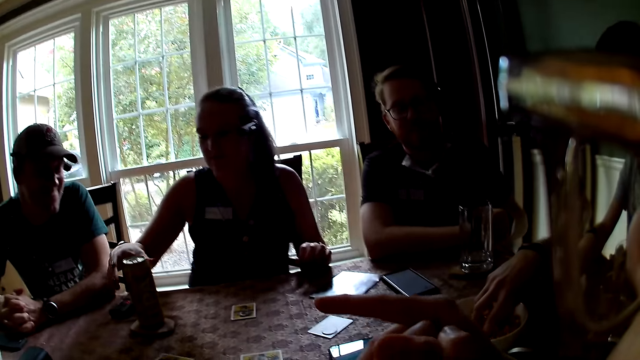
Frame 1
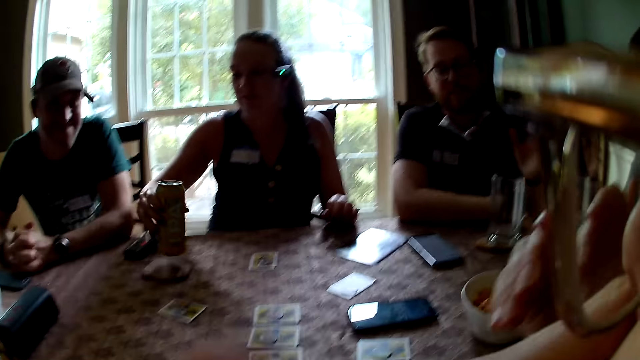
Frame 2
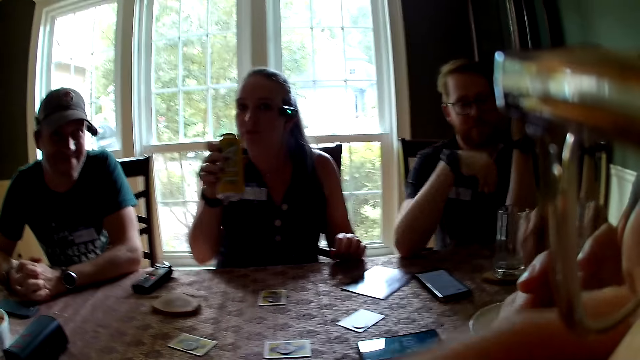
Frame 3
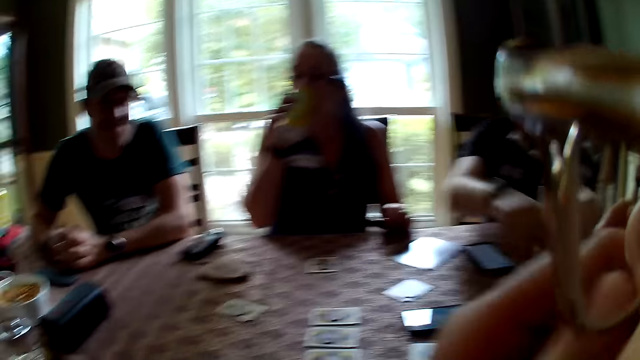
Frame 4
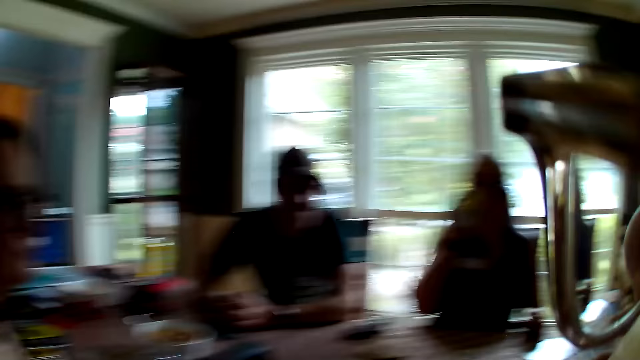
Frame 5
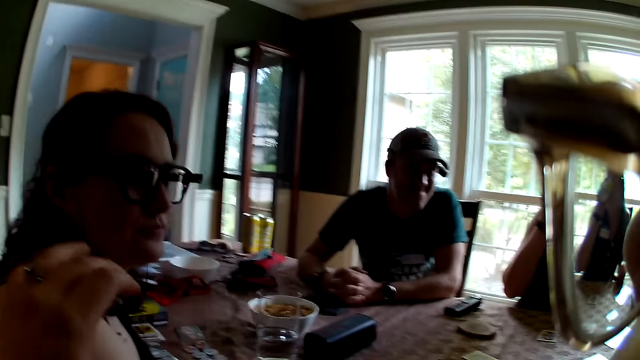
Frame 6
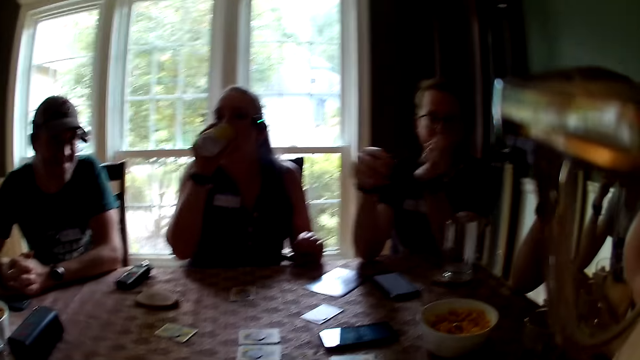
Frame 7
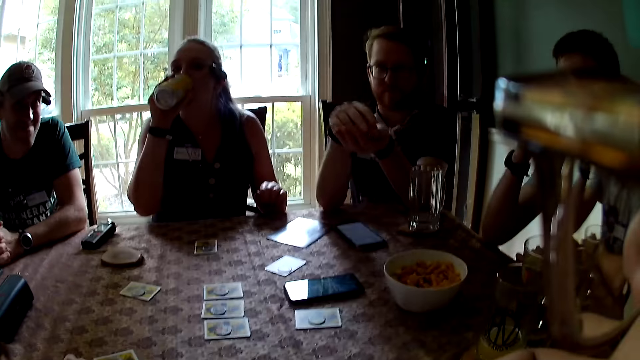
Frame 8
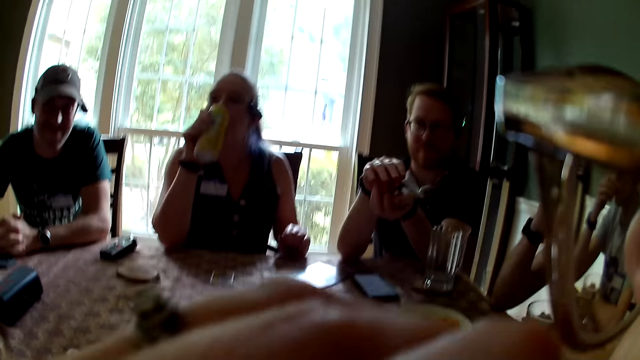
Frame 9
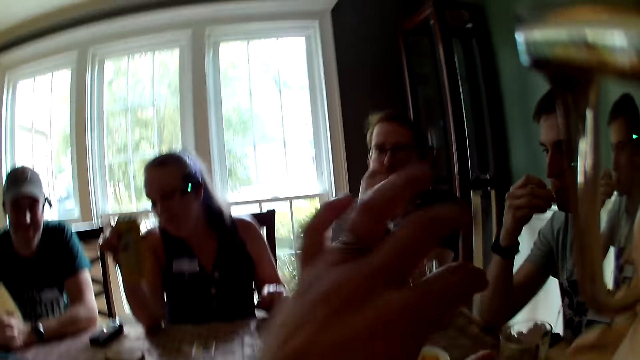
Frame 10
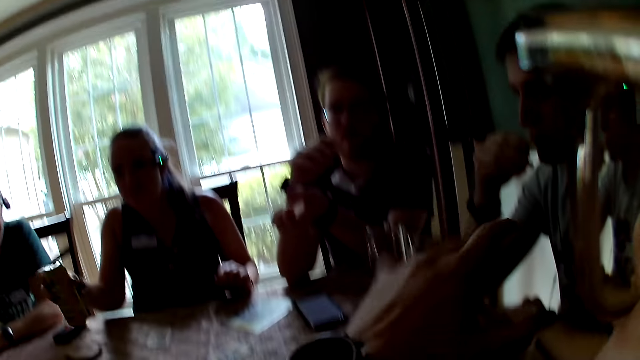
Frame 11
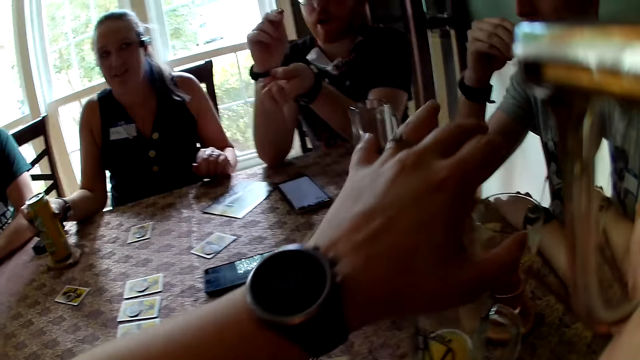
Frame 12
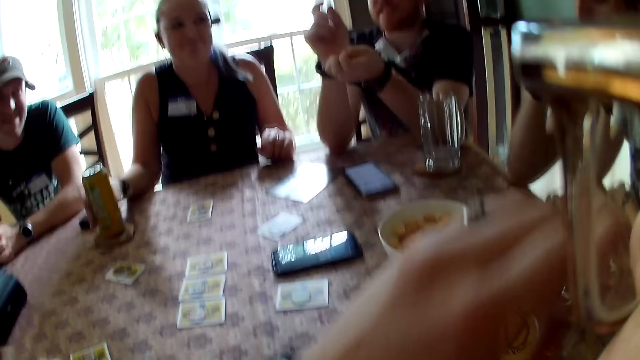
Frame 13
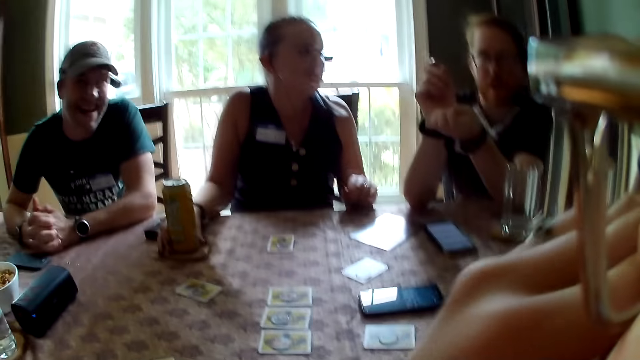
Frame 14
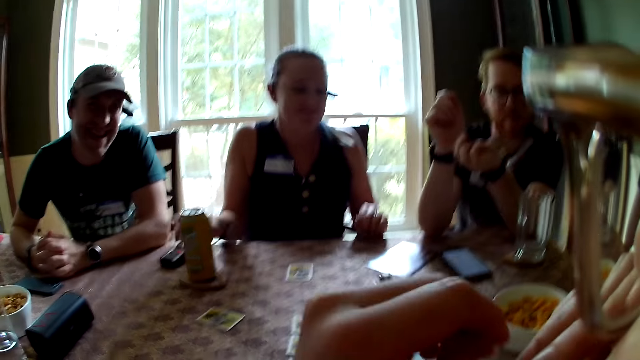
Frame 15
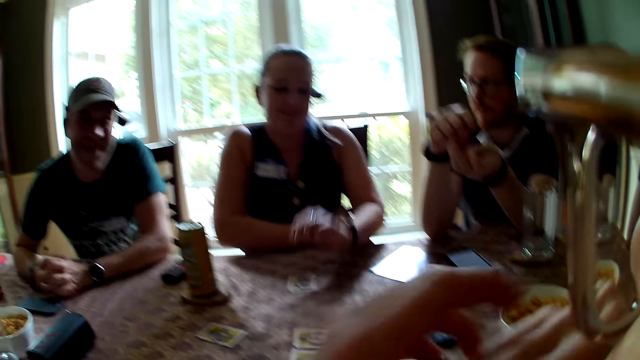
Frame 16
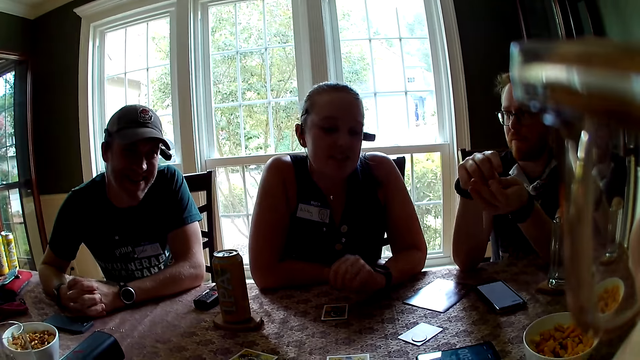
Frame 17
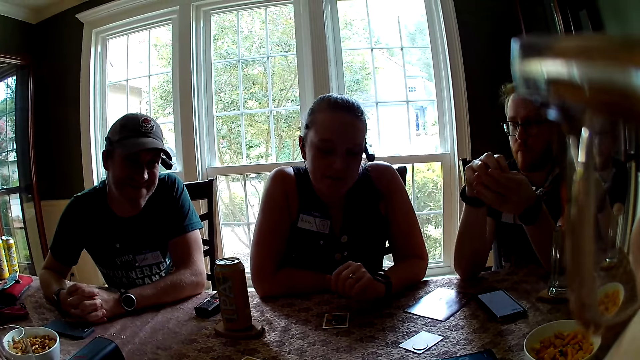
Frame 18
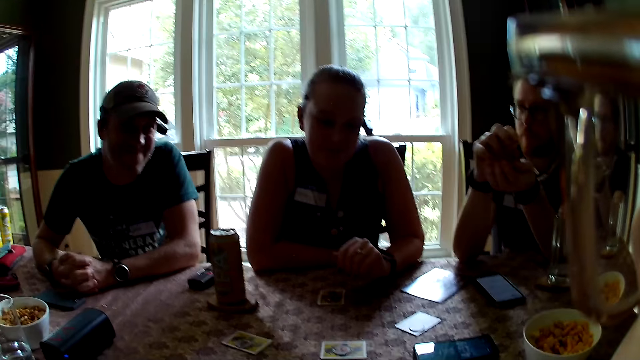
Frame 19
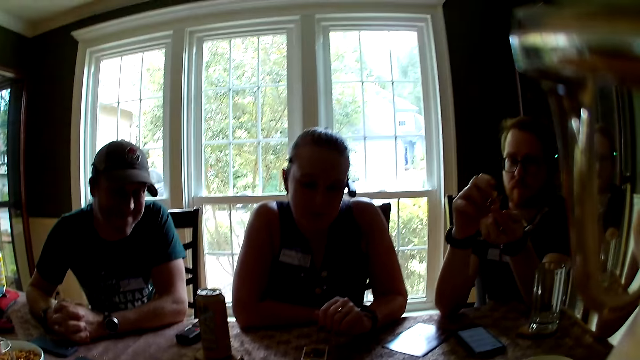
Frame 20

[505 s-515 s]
The woman picks the can of soft drink from a table with her right hand. The woman drinks from the can of soft drink in her right hand. The camera wearer drinks beer from a can. They converse with the woman. A man puts cereal in his left hand with his right hand. The man puts cereal in his mouth with his right hand. Another woman laughs at the camera wearer. The first woman places the can of soft drink on the wooden saucer on the table. The camera wearer converses with another man.

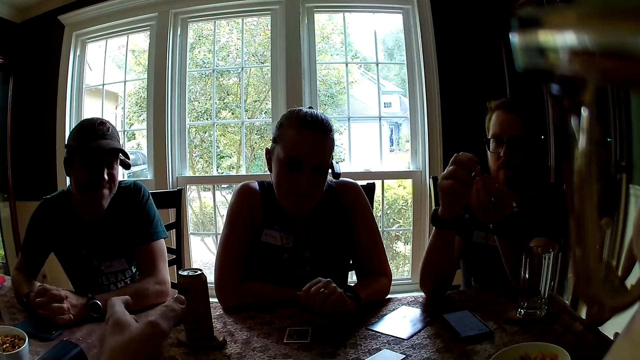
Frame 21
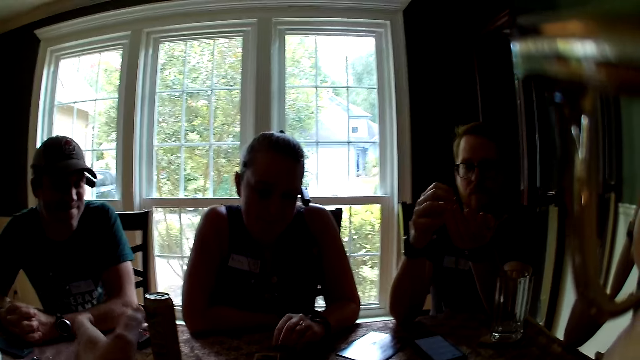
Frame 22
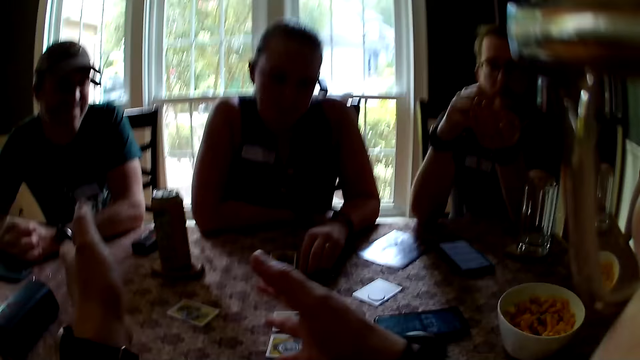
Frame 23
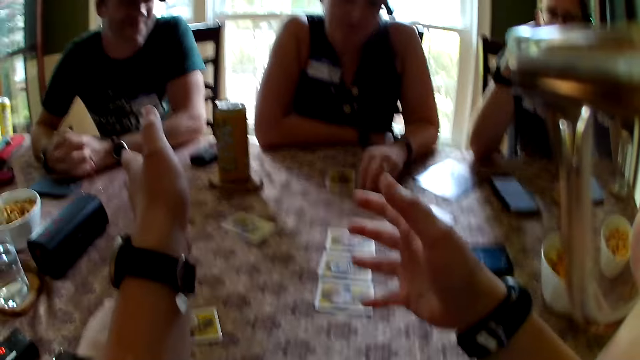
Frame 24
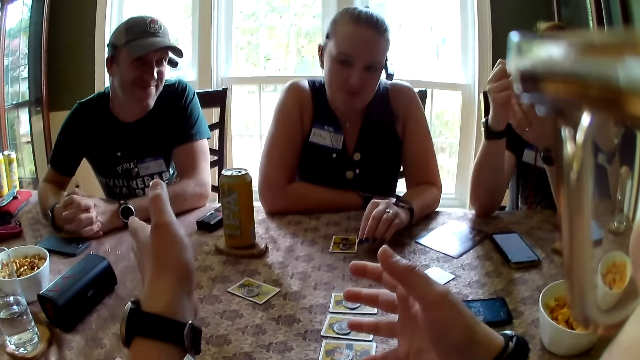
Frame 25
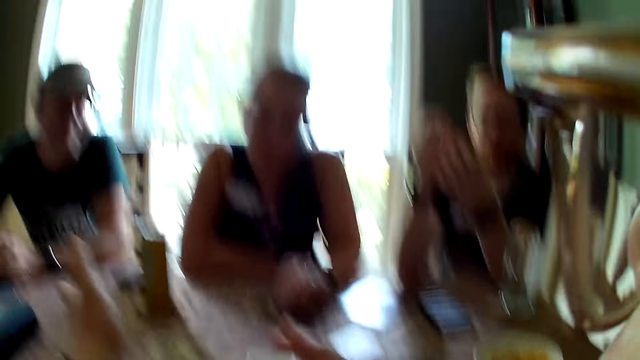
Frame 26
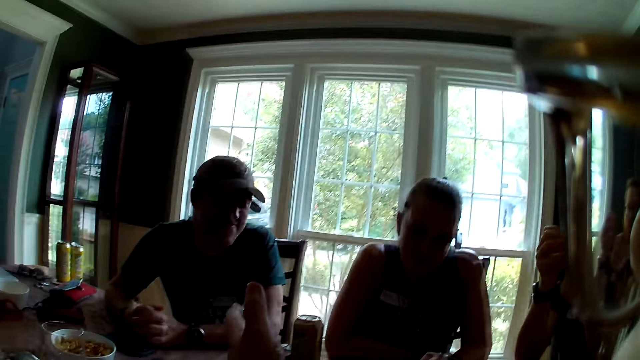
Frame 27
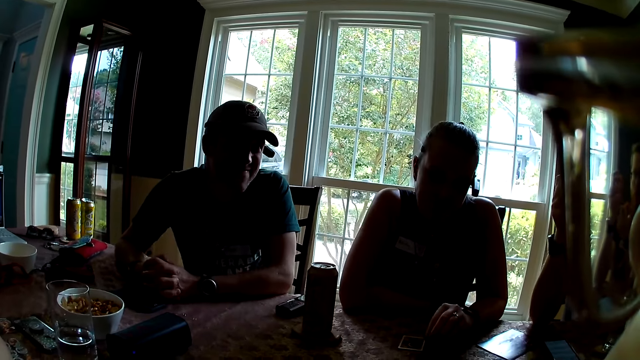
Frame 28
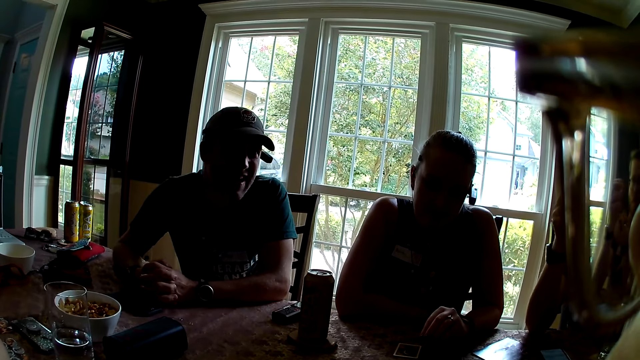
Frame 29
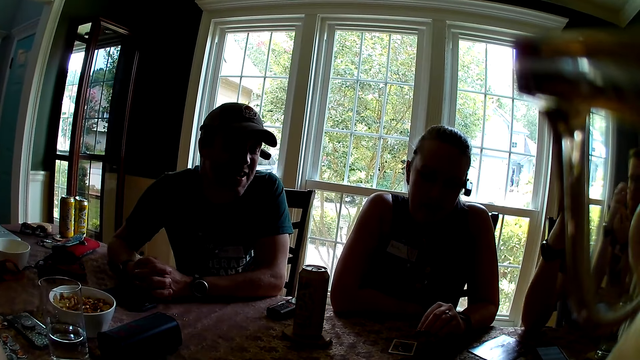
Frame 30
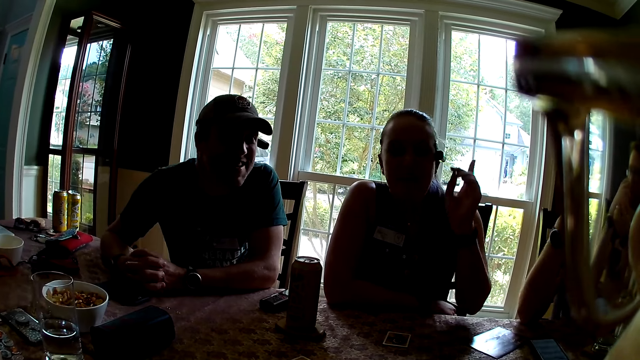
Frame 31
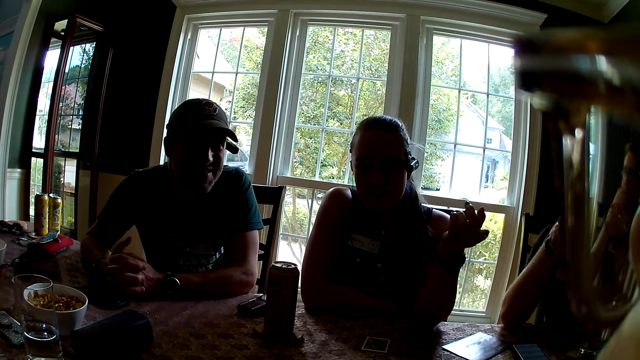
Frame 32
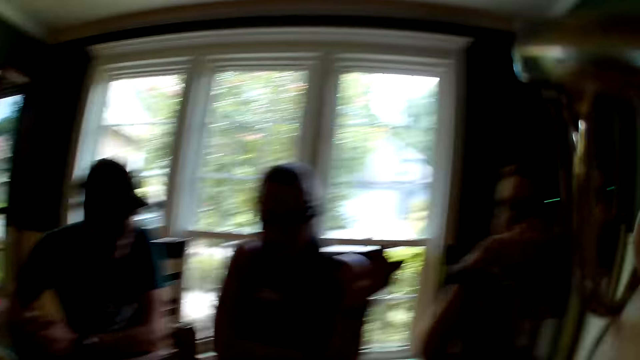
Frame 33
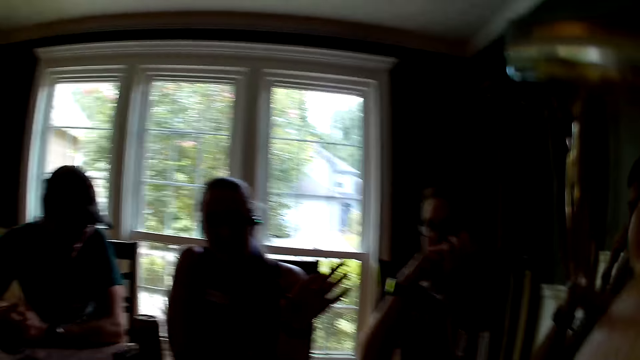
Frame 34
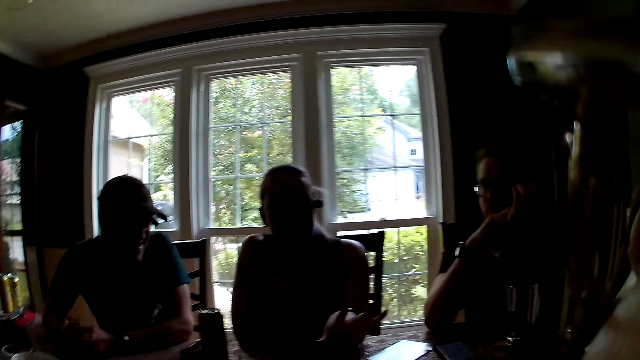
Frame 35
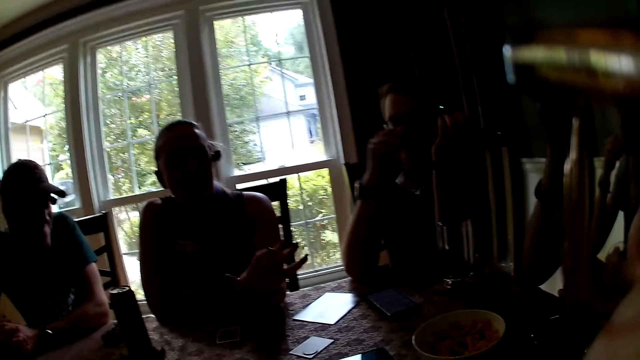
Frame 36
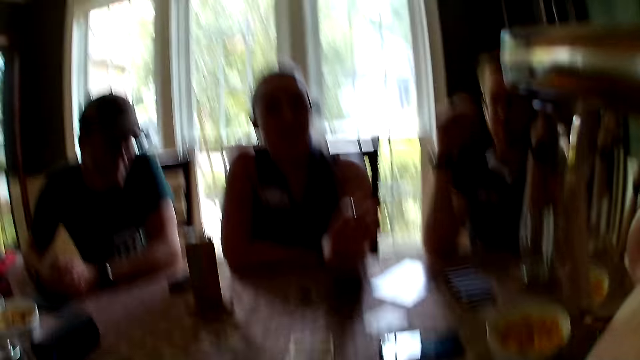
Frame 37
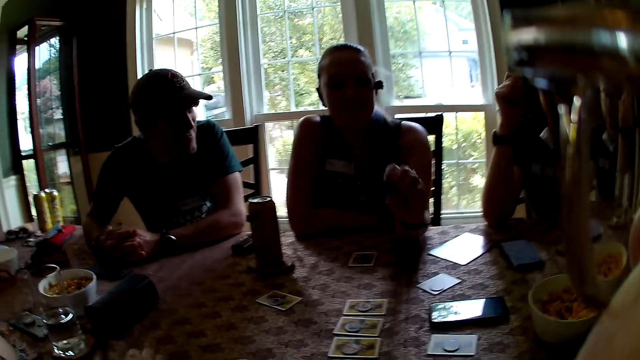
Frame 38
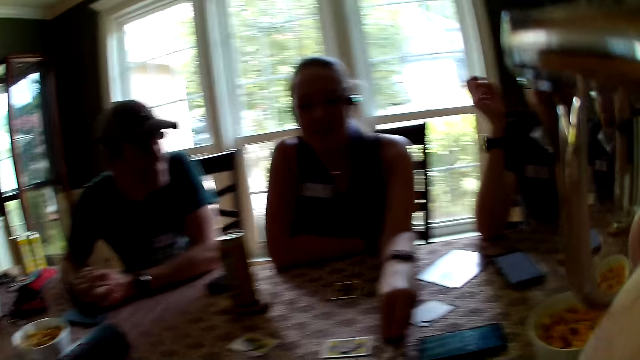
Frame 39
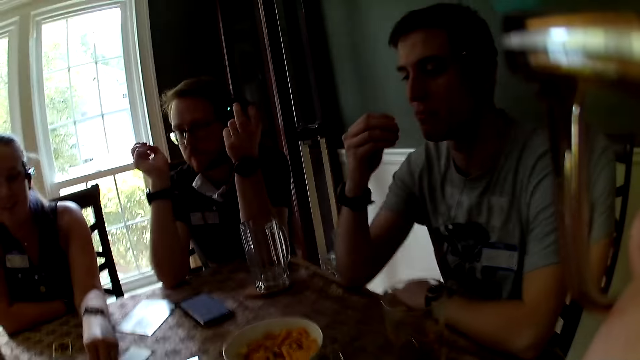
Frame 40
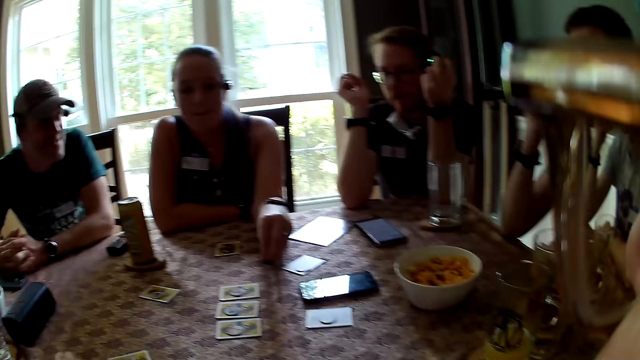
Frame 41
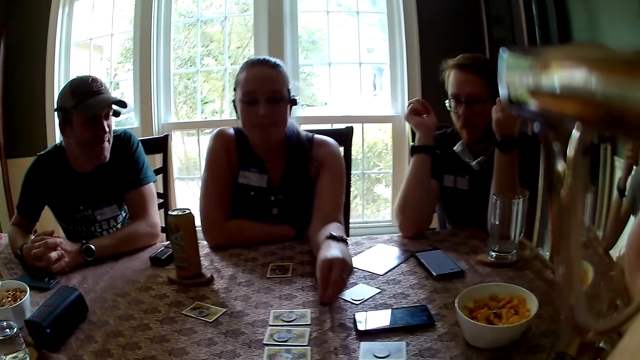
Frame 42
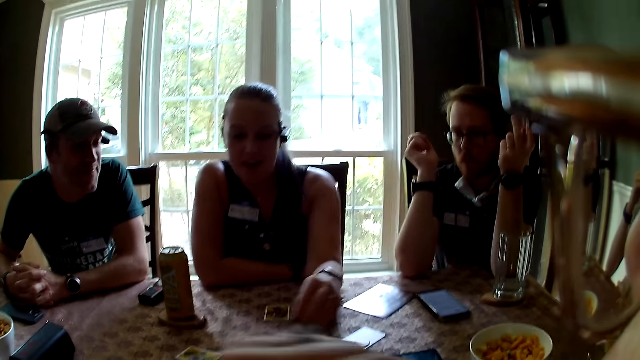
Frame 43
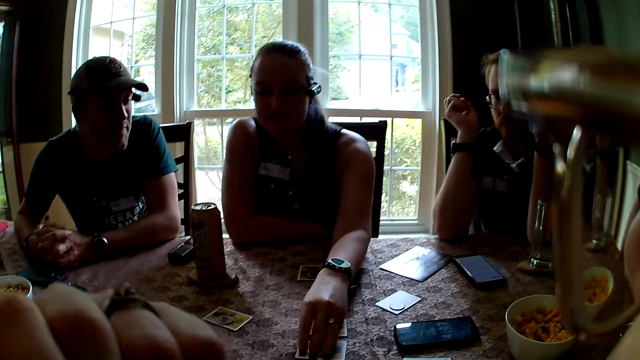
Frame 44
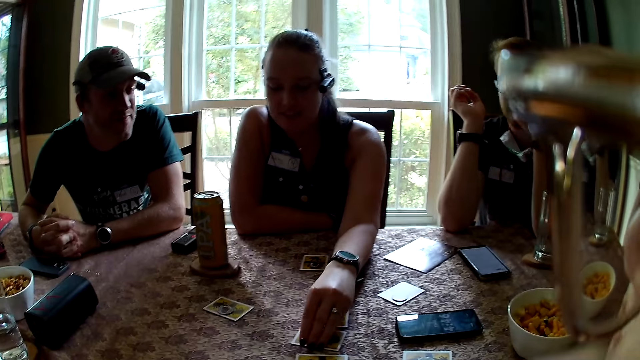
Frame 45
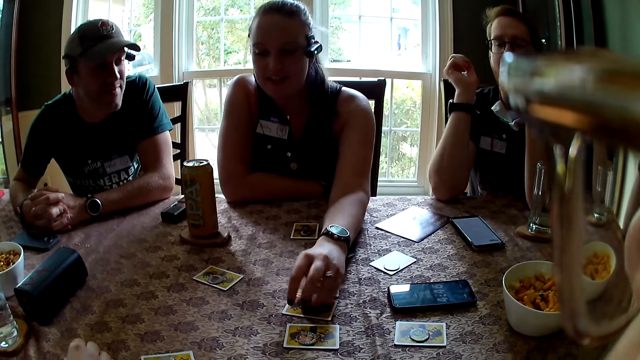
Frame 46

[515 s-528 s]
The camera wearer stretches her hands. A man converses with the camera wearer. A woman points at the camera wearer. The camera wearer laughs at the man. A woman picks a coin from a card on the table with her left hand.
